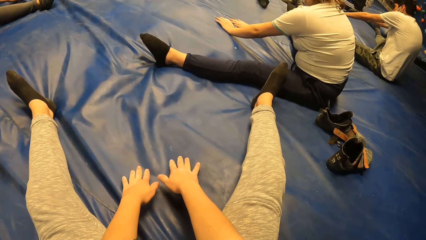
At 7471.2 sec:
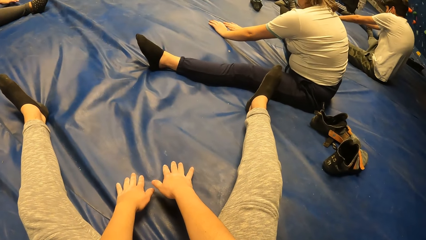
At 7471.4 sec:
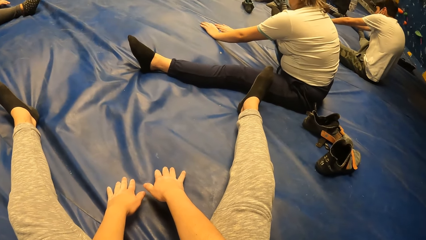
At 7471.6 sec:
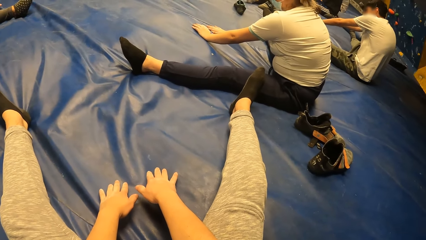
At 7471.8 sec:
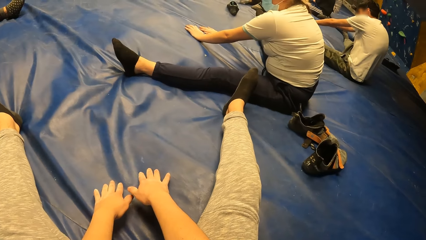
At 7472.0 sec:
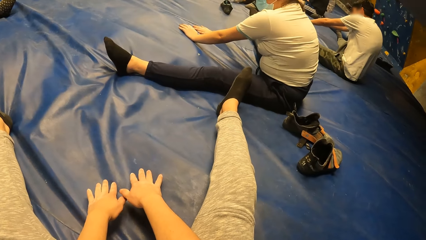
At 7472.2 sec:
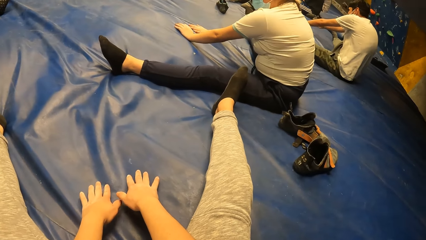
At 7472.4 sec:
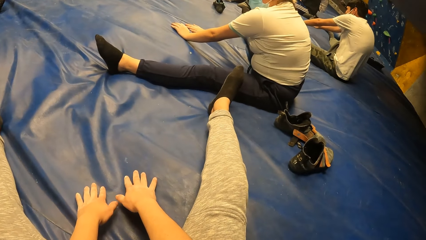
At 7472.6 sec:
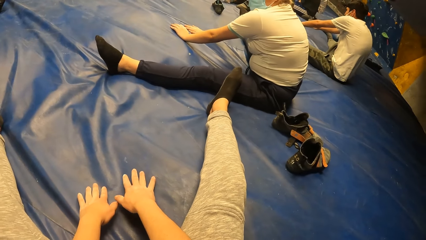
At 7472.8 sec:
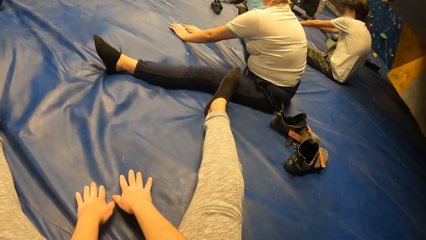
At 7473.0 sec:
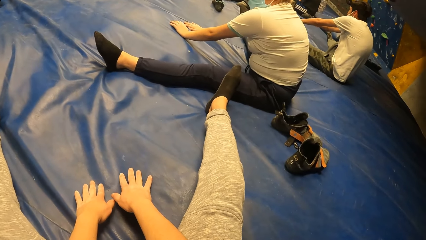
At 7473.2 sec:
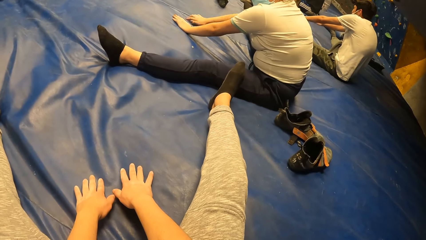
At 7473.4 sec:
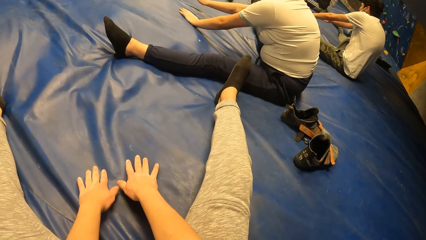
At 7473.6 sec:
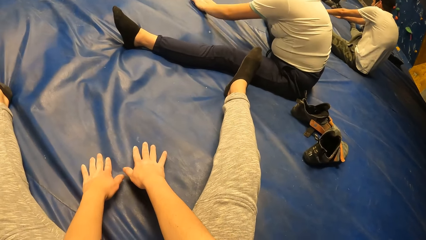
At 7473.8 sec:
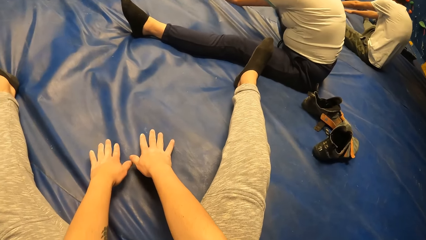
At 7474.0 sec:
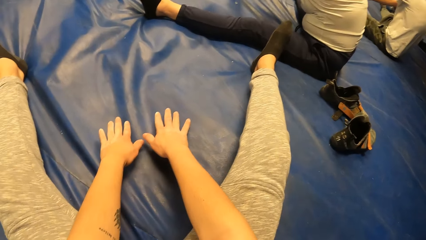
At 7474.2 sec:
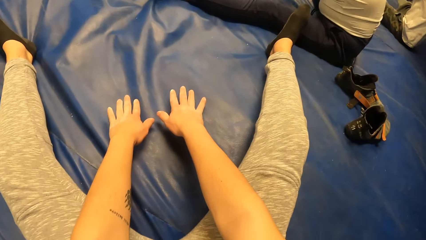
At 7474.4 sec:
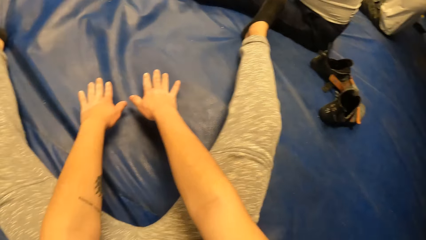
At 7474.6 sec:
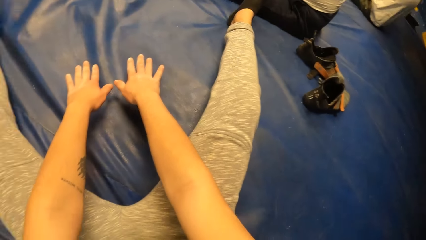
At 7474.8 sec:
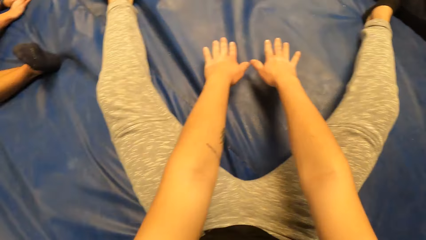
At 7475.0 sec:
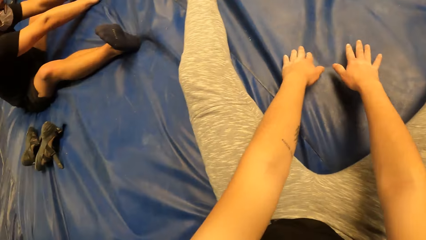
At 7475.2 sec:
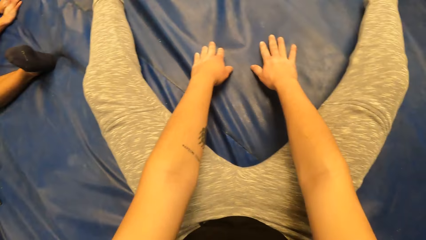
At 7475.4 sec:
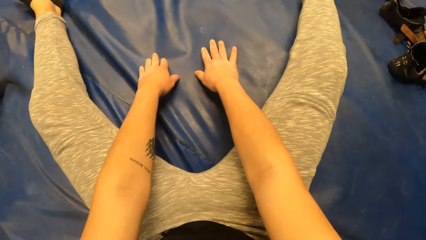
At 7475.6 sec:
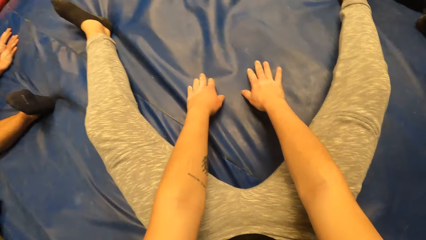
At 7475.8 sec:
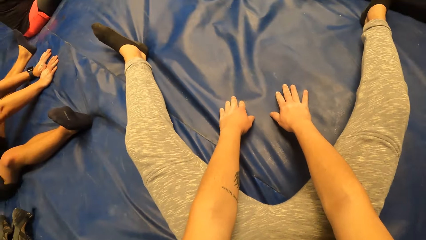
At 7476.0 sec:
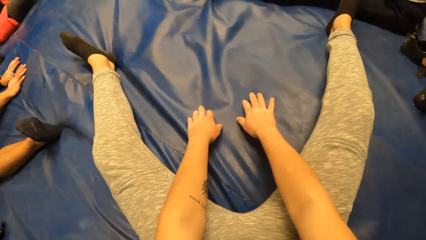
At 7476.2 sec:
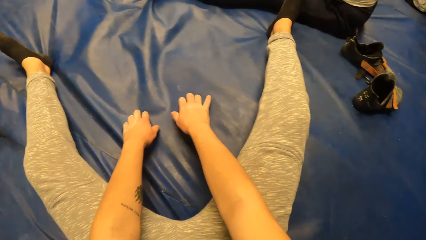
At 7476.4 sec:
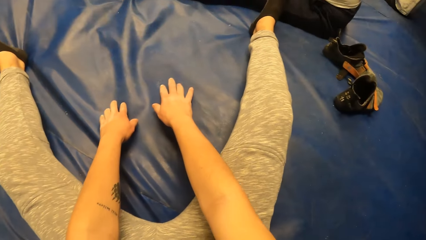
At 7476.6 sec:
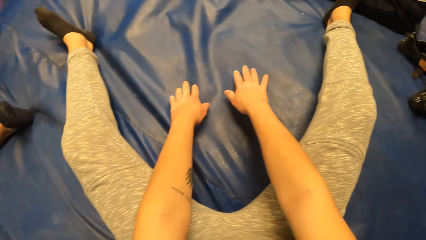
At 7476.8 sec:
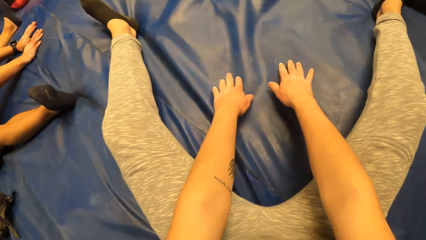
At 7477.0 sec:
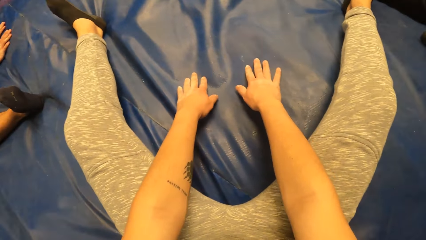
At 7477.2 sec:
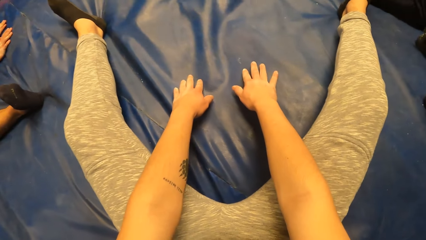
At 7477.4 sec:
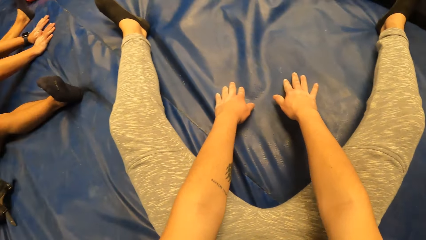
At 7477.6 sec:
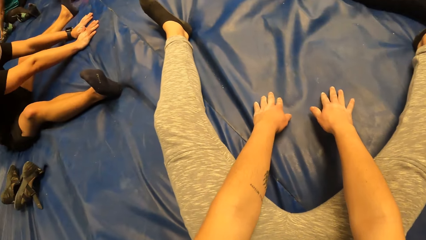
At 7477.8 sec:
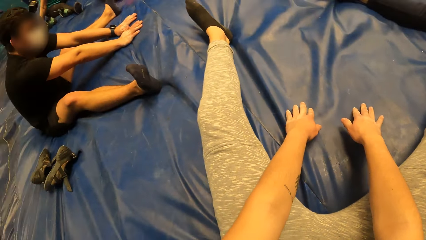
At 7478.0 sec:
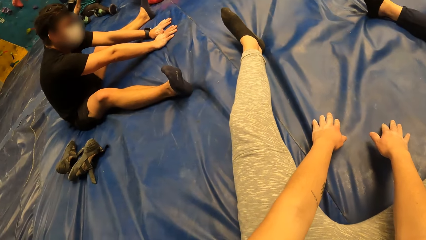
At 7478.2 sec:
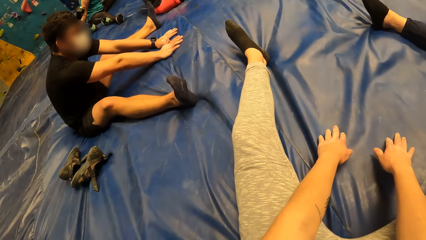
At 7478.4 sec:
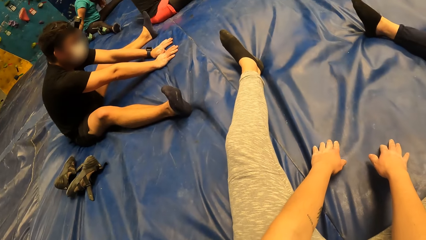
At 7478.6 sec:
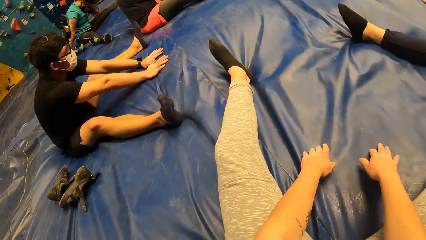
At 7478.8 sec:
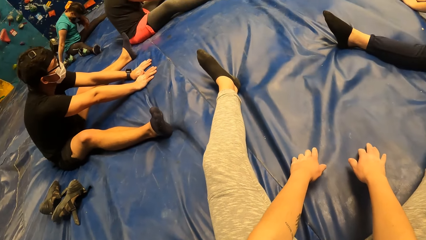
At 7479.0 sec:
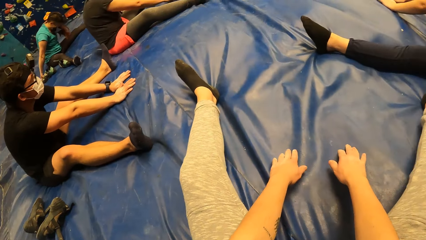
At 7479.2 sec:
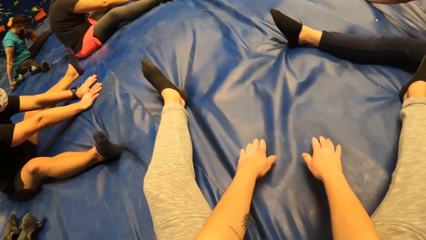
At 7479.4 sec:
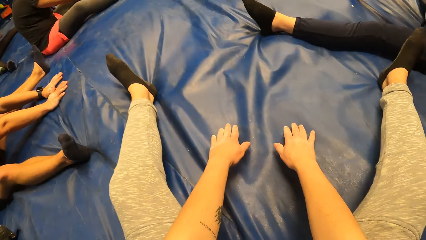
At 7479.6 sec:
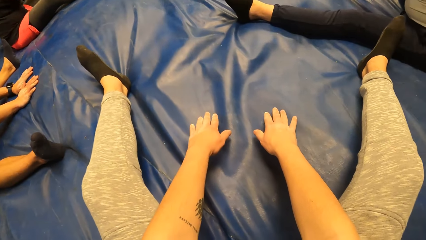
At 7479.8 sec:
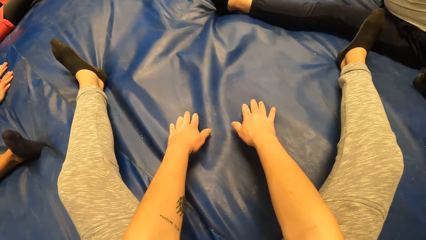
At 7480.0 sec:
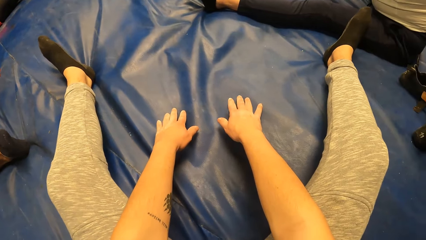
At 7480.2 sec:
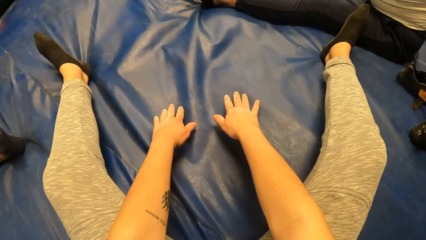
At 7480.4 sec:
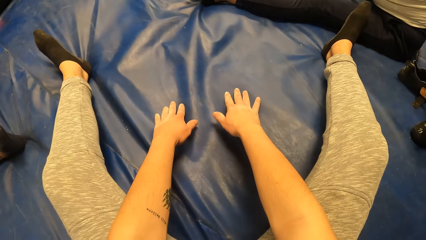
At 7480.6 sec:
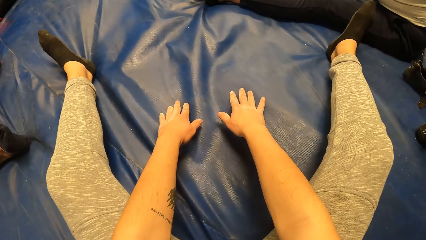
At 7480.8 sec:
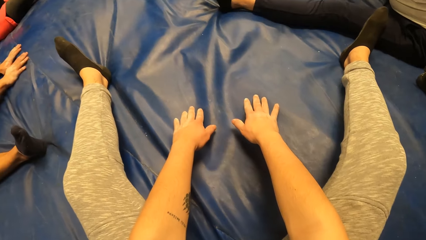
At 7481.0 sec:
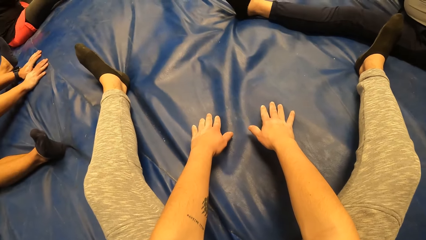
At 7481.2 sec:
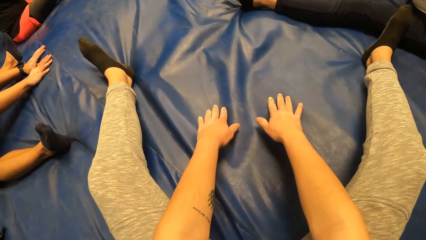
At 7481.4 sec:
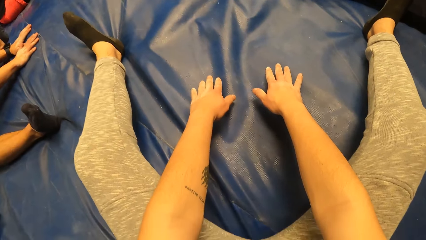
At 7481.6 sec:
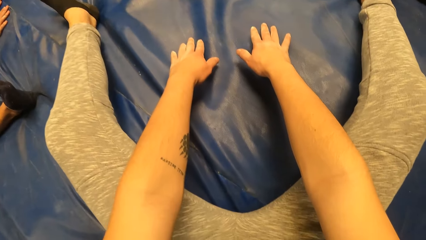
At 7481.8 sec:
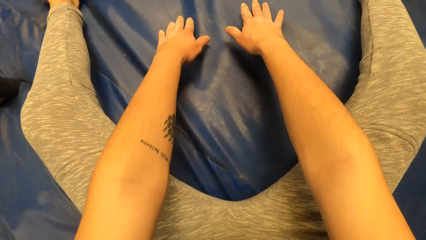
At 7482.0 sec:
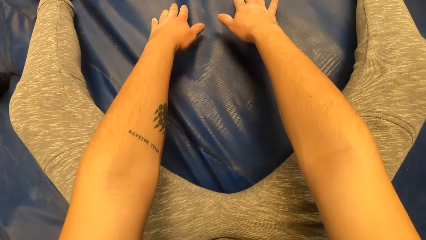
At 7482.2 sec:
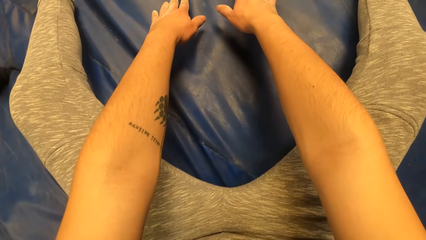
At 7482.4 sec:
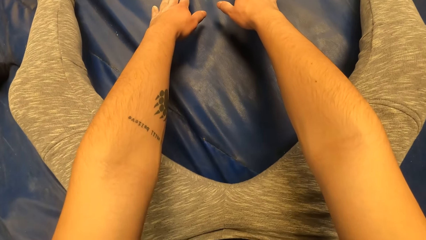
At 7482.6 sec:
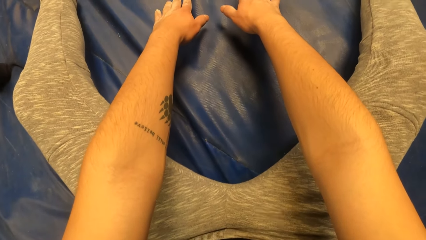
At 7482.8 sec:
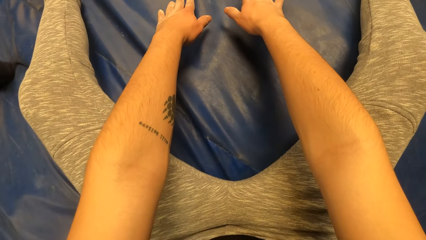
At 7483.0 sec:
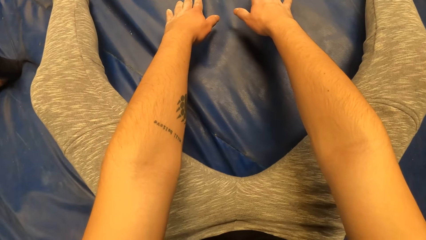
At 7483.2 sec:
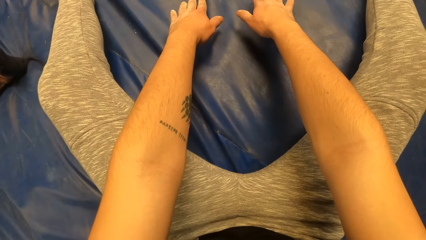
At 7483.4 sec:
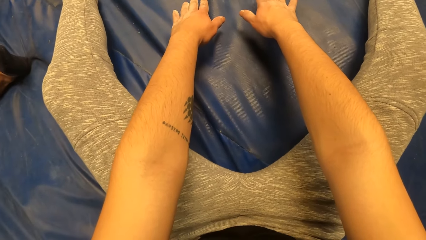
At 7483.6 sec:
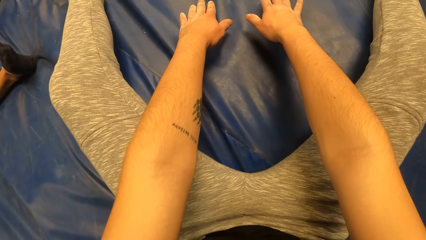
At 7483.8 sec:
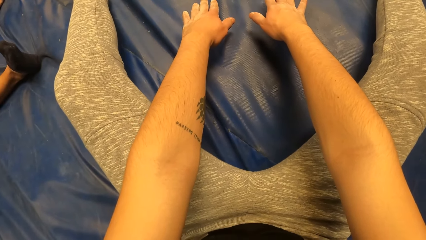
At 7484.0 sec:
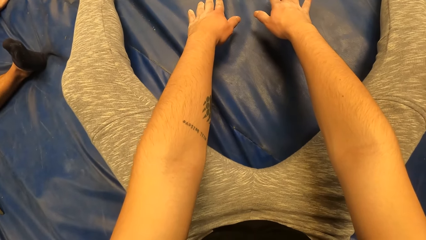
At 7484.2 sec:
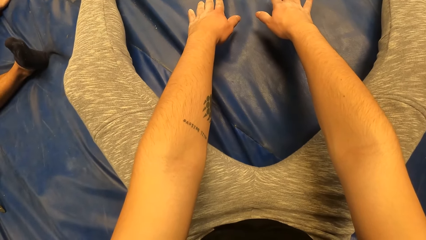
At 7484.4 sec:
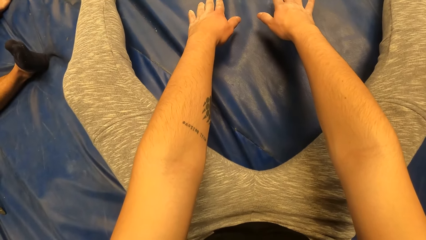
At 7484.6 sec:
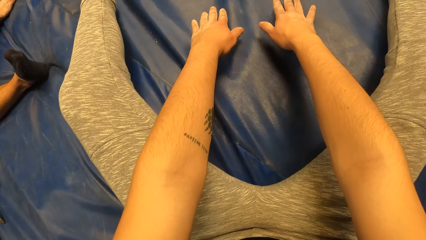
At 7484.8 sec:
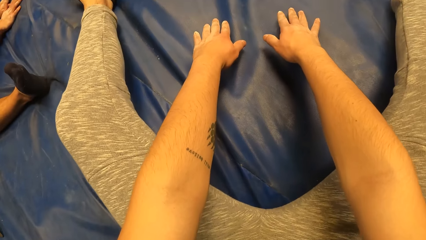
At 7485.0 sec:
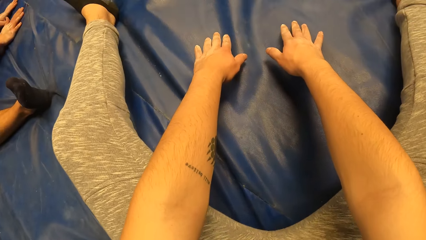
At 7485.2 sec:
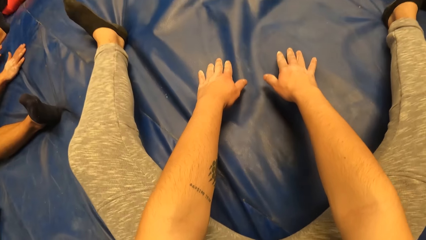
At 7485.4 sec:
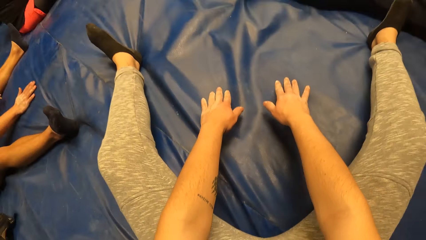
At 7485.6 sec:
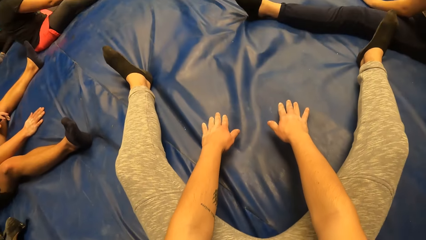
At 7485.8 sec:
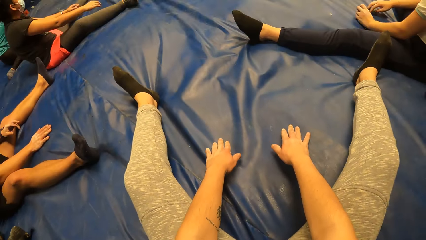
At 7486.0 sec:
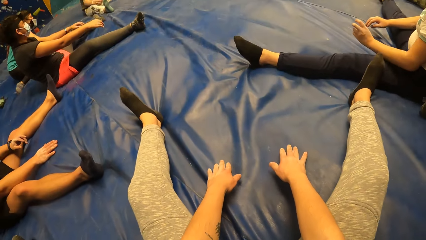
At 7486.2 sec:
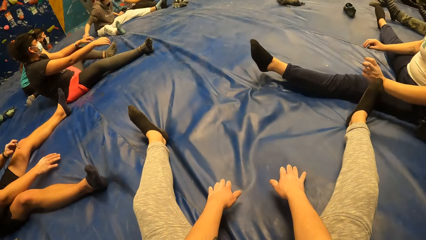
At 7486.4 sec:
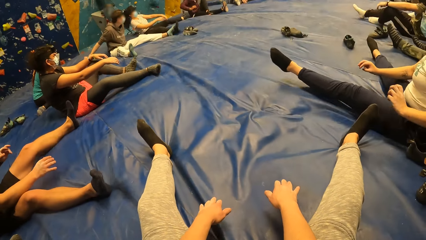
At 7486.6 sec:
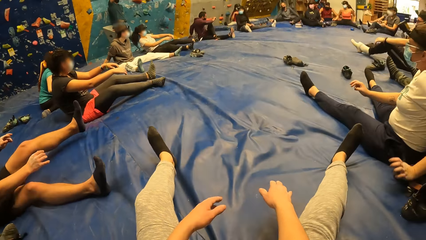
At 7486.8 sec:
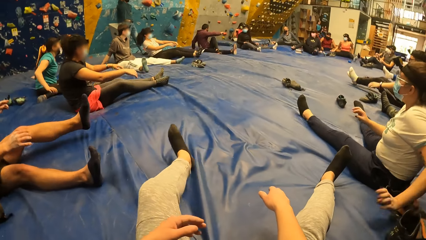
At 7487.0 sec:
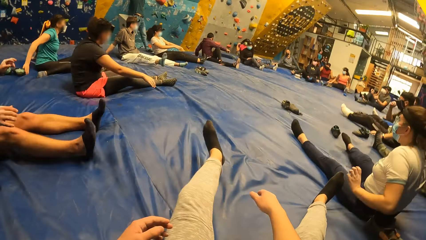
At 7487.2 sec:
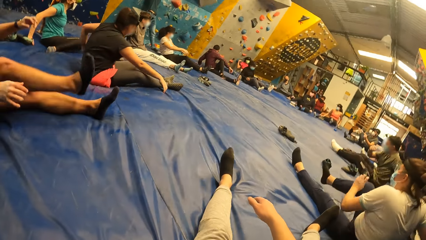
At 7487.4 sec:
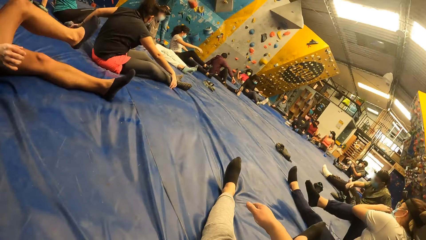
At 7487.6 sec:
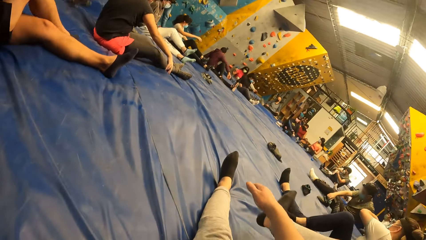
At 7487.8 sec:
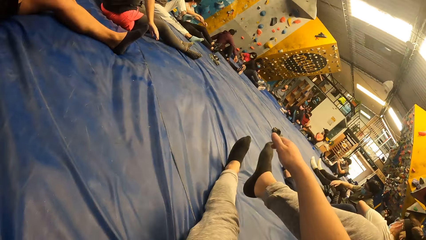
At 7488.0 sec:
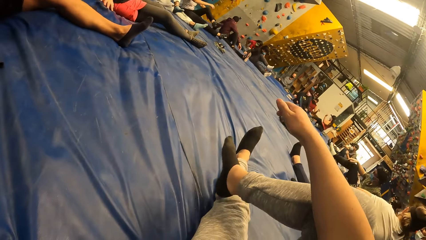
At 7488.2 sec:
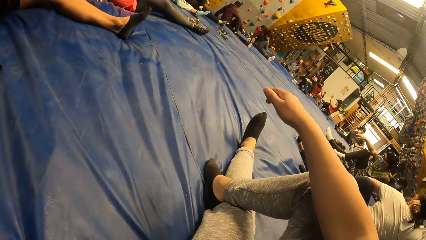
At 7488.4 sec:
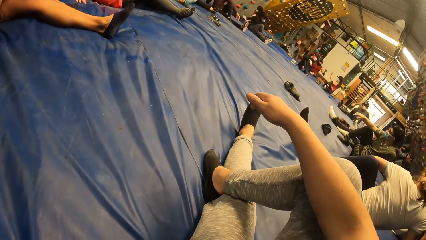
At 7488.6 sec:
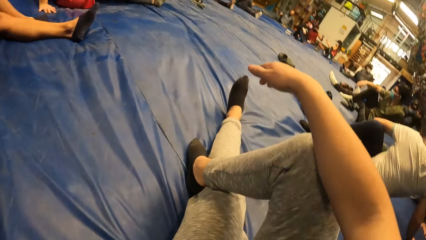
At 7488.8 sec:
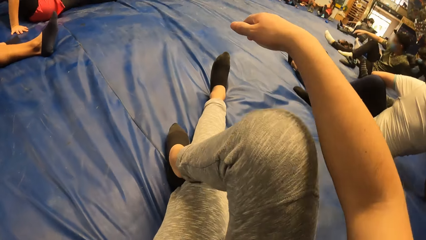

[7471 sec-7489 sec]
The camera wearer looks at a woman and a man. The woman adjusts her hands. The camera wearer looks around the room. He looks at a second man. He looks around the room. He stretches his hands. The second man adjusts himself. Another man adjusts himself. The second man adjusts himself. Another man adjusts himself. Another woman adjusts herself. Another man adjusts himself. The first man adjusts himself. The woman adjusts herself. Another man adjusts himself. Another woman adjusts herself. Another woman adjusts herself. Another man adjusts himself. Another woman adjusts herself. Another woman adjusts herself. Another woman adjusts herself. Another woman adjusts herself. The camera wearer exercises in the room. He looks around the room.
